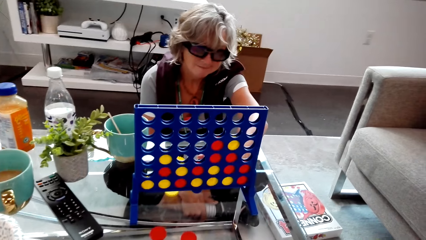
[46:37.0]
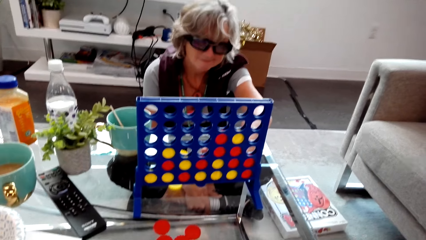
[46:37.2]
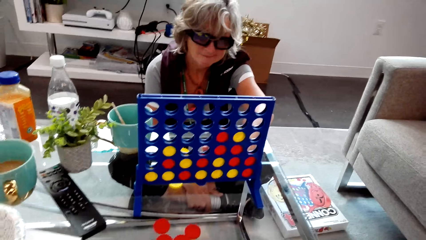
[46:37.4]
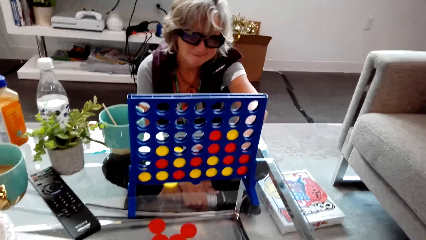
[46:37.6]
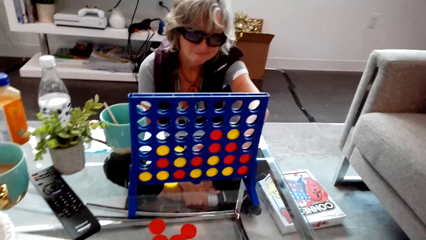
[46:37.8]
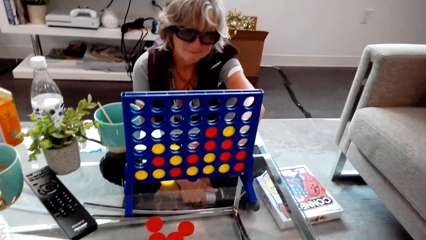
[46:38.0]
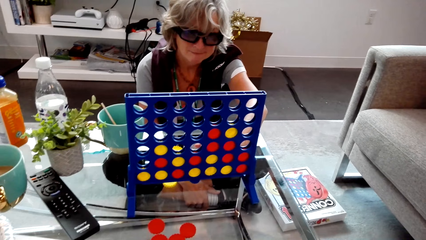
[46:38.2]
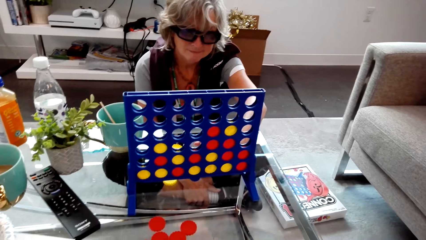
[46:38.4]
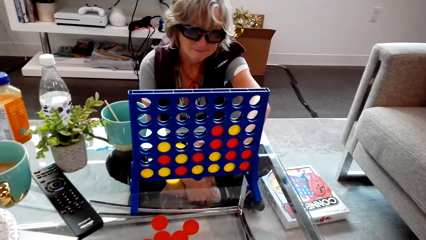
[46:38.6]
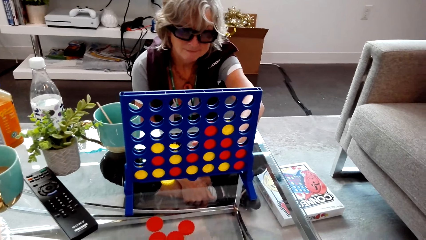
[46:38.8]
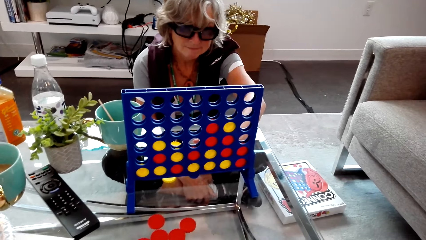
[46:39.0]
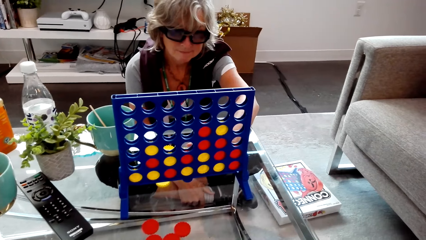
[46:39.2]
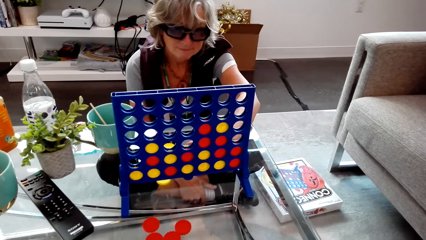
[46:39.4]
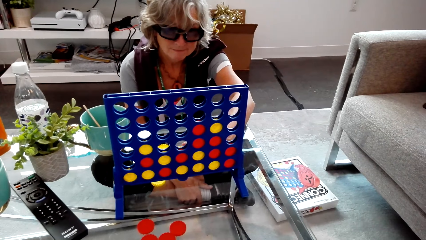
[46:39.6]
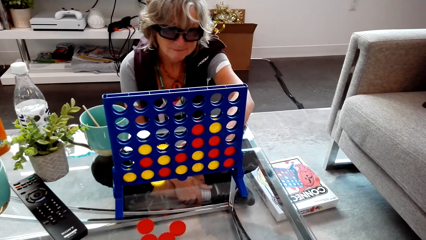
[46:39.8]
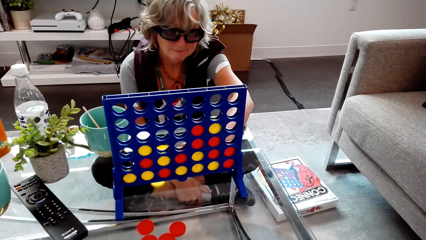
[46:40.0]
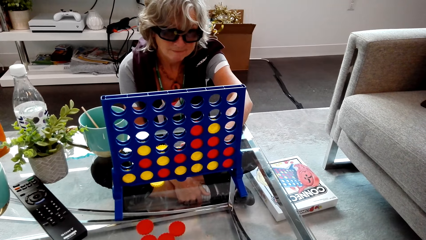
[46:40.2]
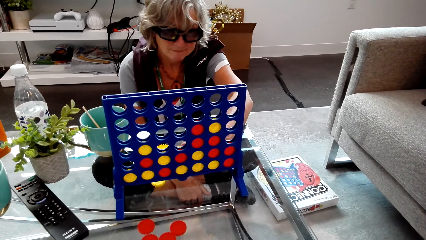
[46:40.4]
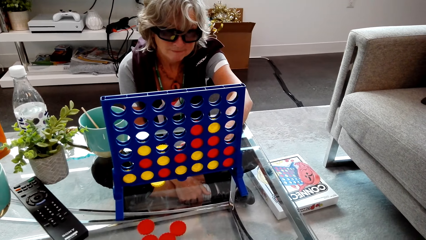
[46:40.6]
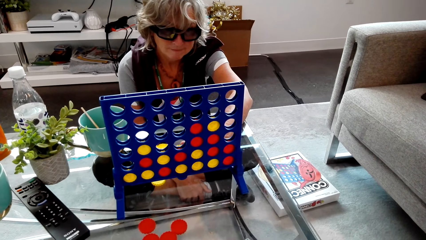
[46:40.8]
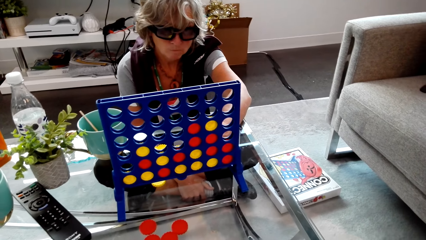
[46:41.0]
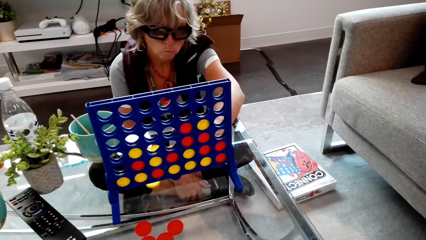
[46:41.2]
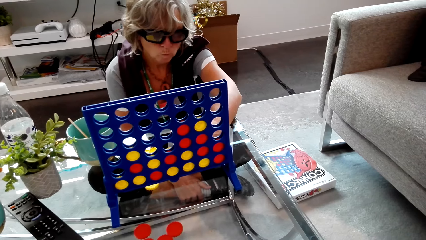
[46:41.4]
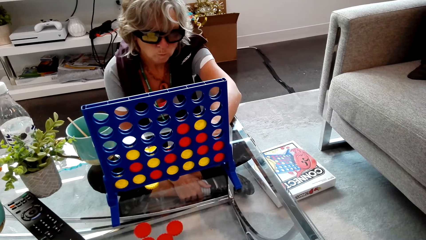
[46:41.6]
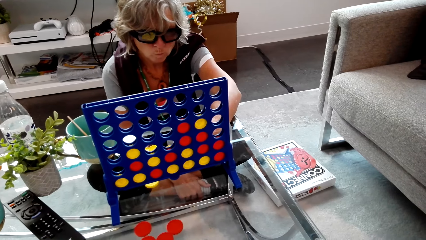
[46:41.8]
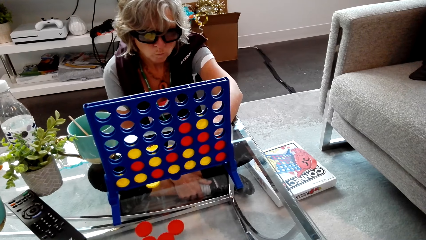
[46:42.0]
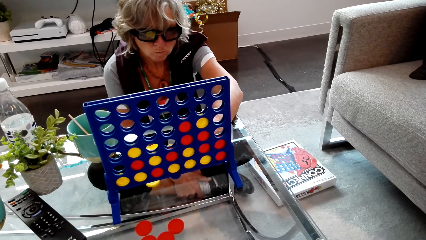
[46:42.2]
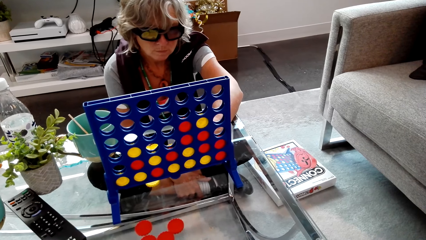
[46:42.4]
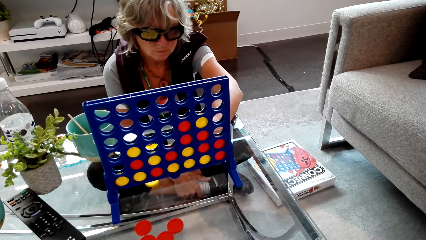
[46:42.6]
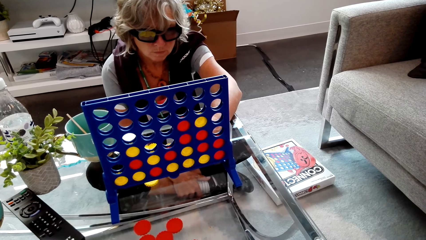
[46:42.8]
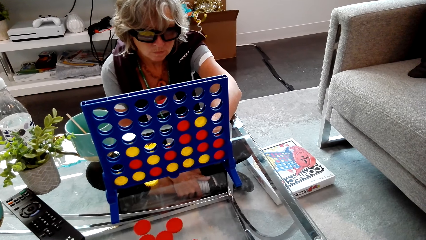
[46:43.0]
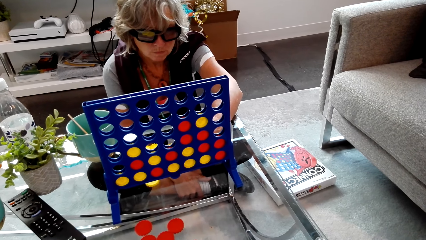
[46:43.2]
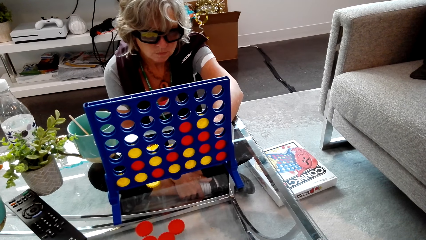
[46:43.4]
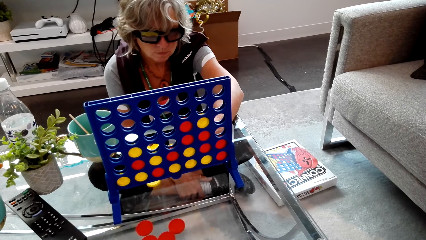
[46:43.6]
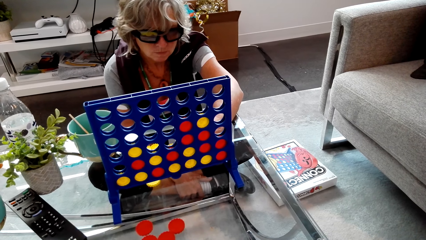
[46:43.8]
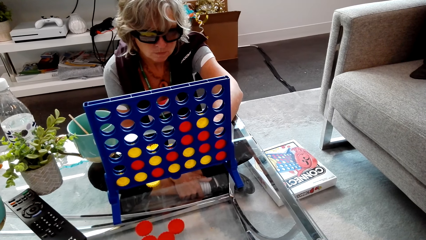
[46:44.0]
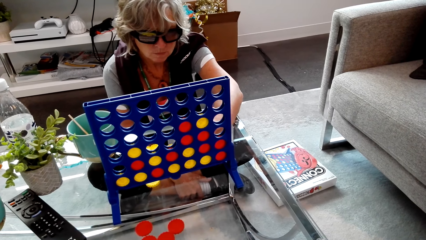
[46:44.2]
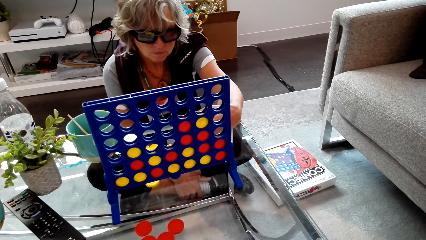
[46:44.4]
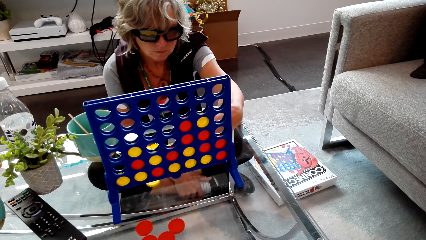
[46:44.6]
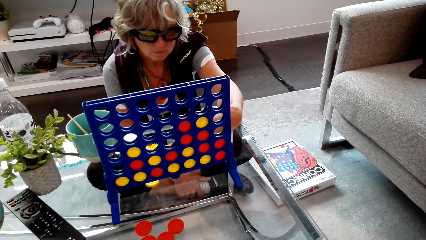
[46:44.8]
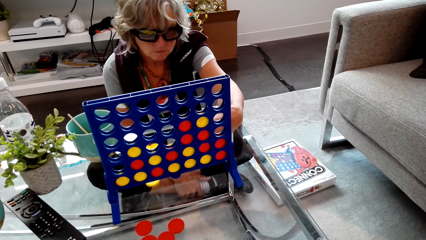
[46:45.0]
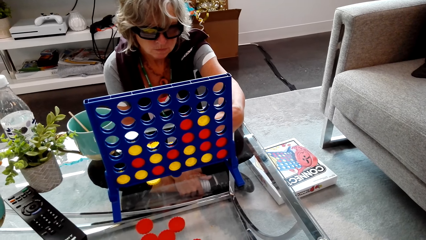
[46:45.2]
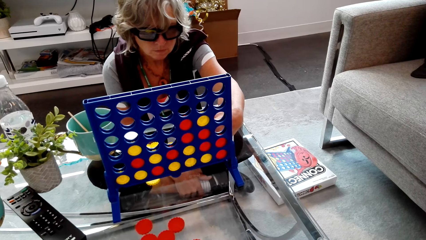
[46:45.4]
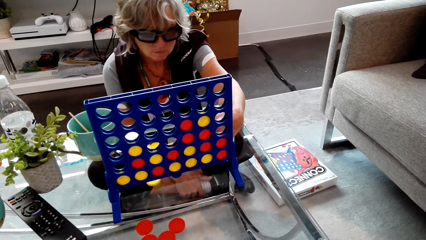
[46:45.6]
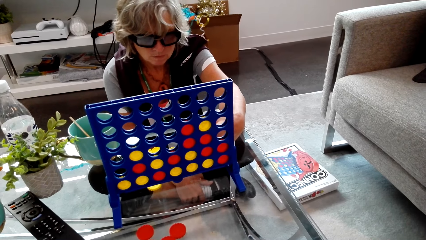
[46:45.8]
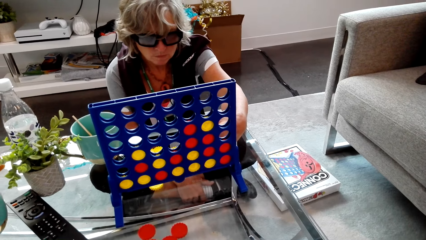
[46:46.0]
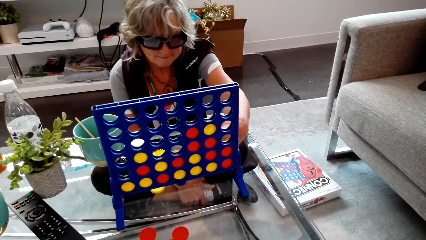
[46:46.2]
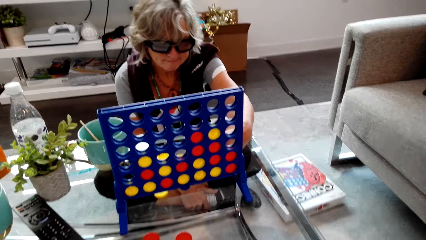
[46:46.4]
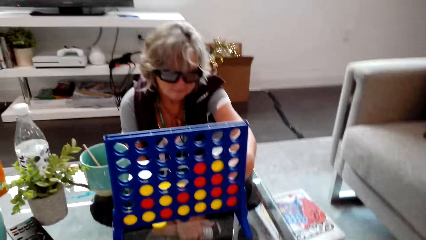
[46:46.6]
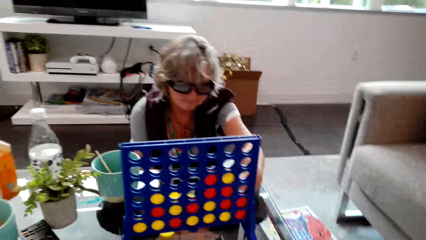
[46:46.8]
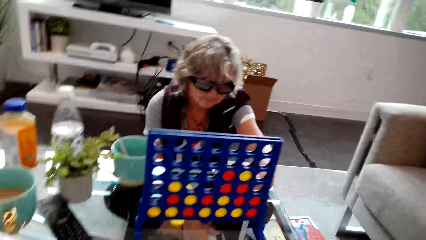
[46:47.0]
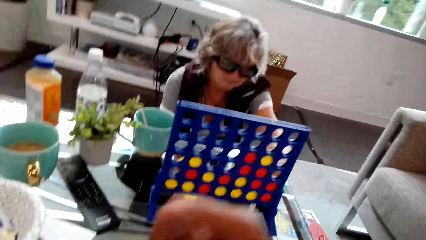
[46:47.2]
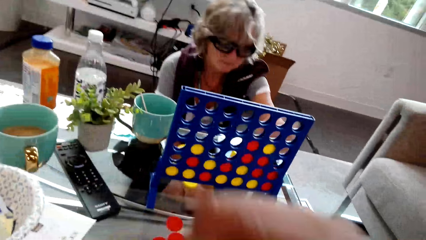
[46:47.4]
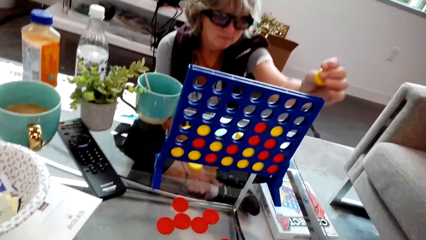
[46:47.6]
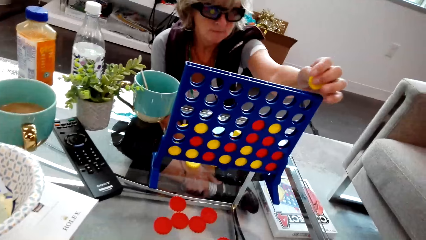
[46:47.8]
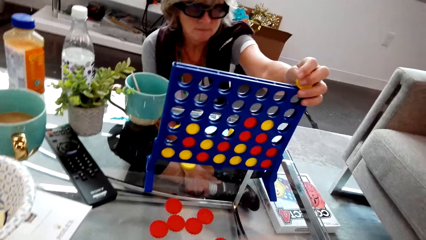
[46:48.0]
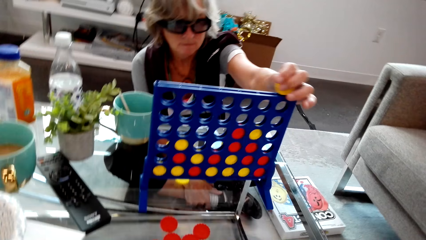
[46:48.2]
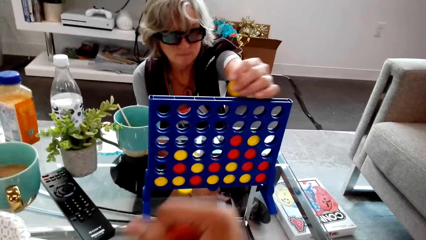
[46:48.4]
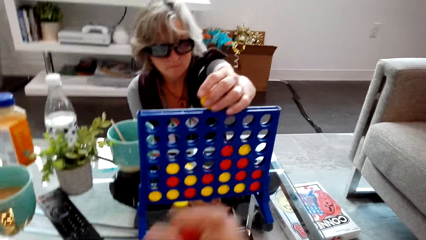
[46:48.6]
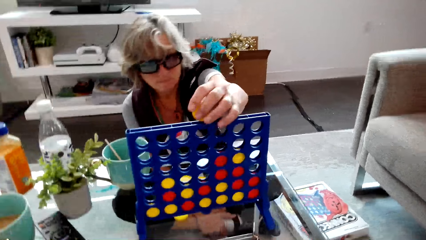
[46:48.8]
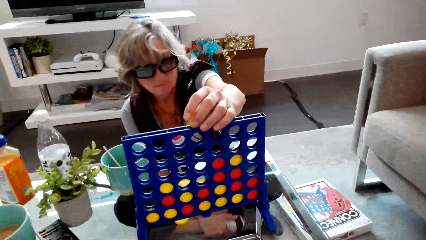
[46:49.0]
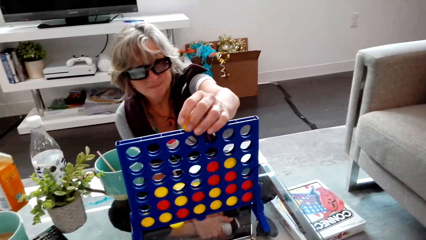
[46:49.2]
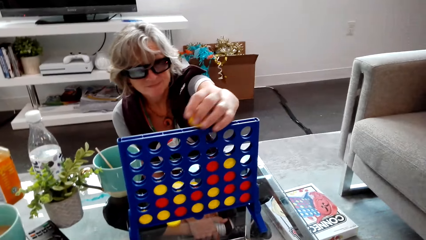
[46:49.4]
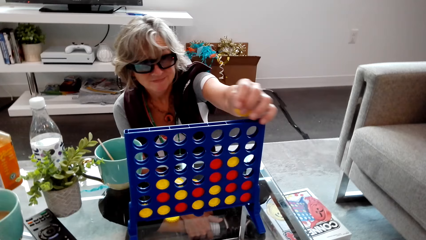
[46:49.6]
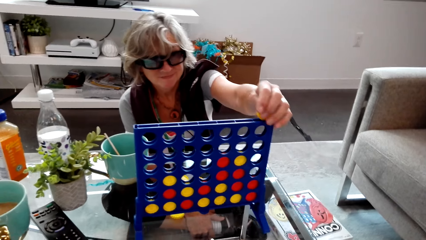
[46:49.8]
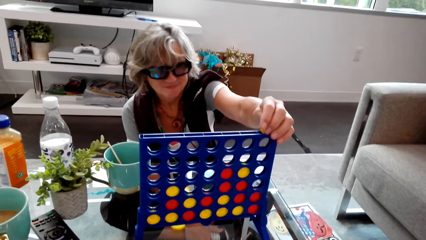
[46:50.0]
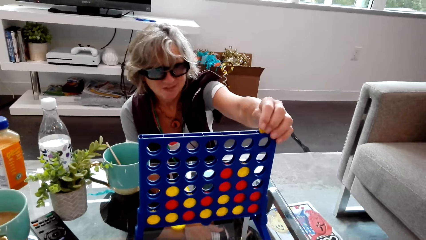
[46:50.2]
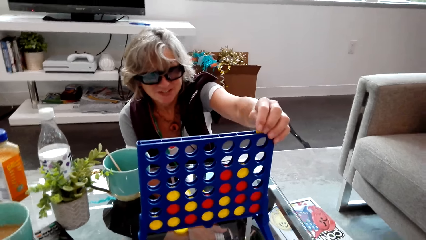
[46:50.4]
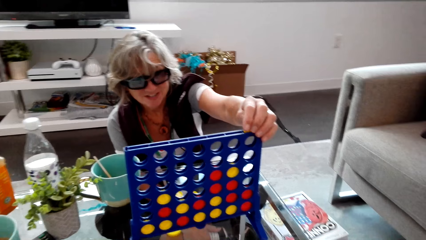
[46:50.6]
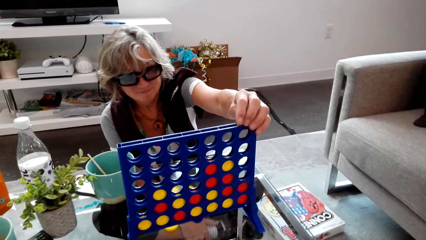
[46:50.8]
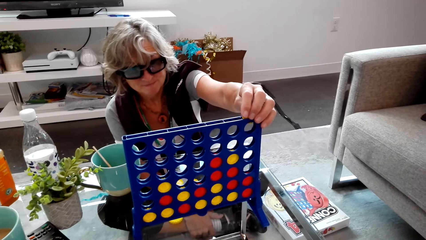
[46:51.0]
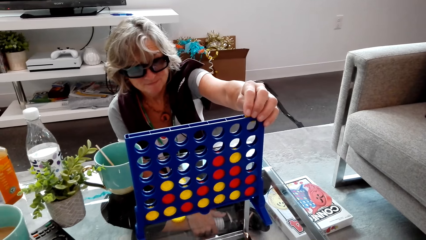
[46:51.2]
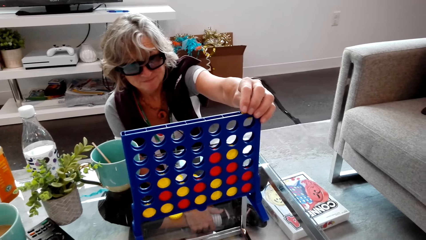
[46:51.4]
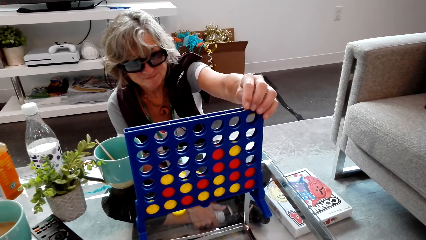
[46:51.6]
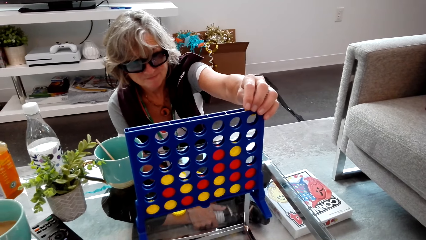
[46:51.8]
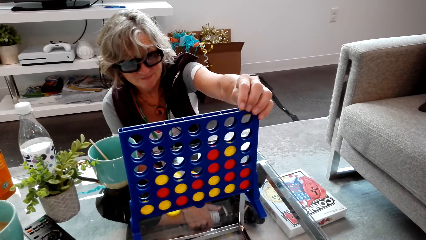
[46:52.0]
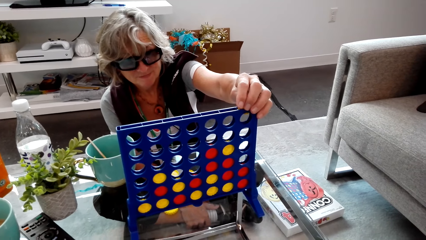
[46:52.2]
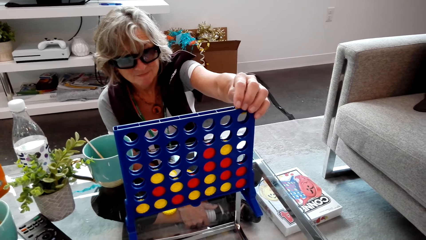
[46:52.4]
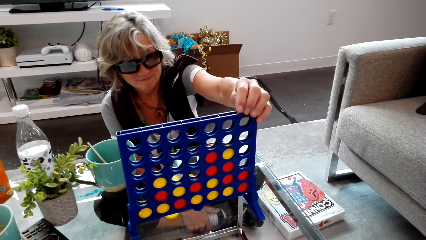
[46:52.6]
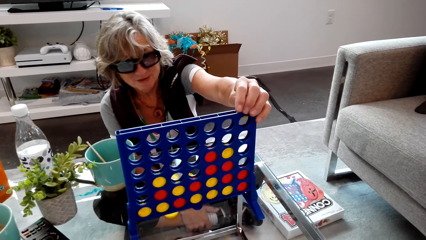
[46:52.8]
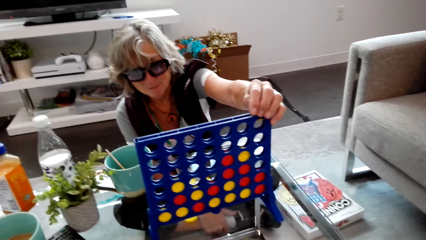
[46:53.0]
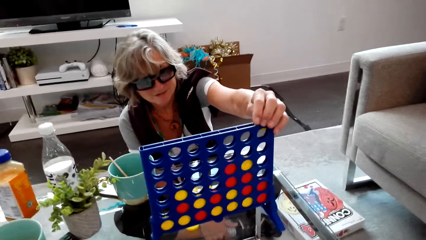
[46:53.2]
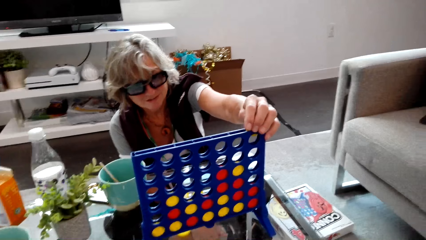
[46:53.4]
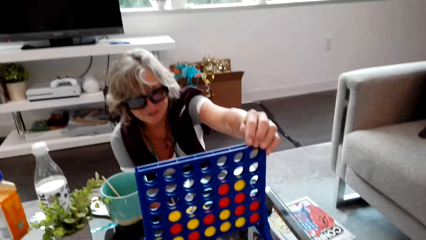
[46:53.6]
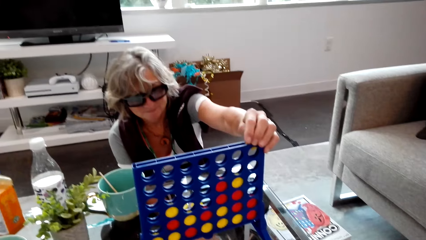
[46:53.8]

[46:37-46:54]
The camera wearer looks around. They shake checkers. They look around. A lady plays a connect four game.
